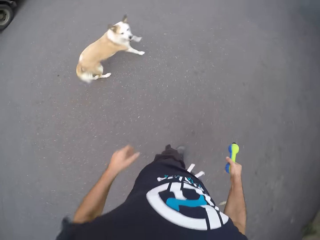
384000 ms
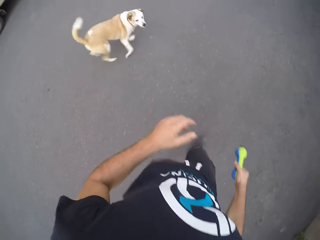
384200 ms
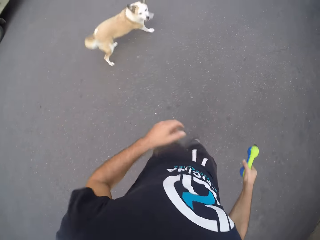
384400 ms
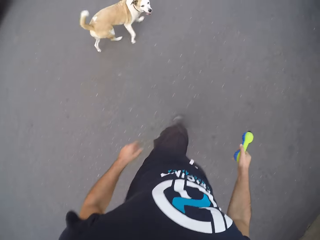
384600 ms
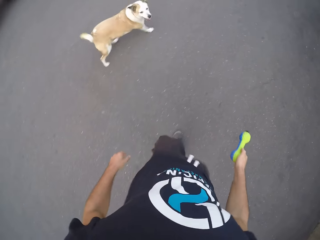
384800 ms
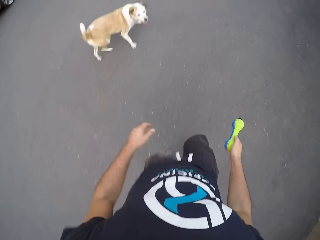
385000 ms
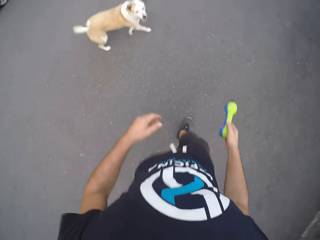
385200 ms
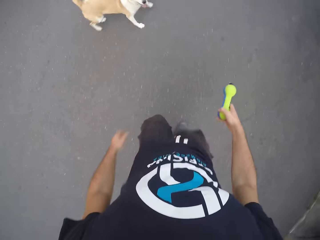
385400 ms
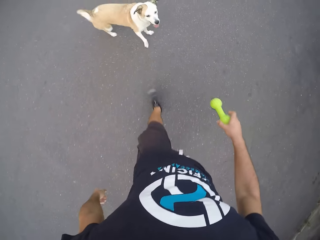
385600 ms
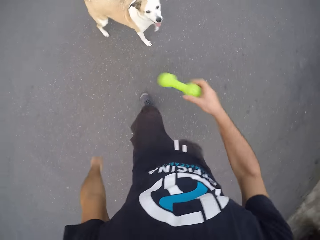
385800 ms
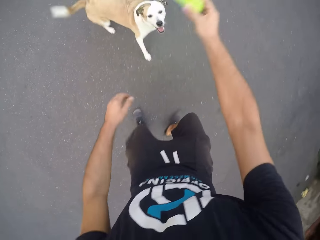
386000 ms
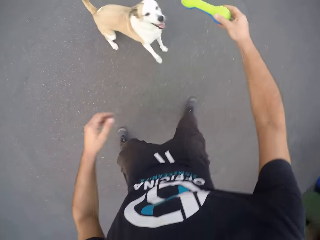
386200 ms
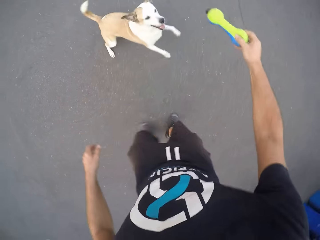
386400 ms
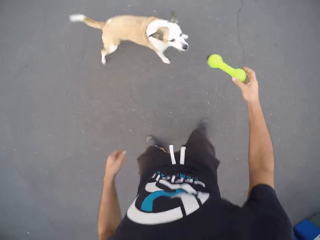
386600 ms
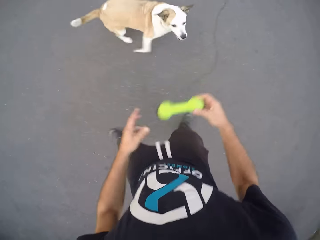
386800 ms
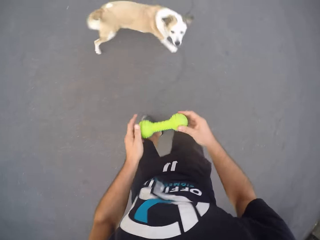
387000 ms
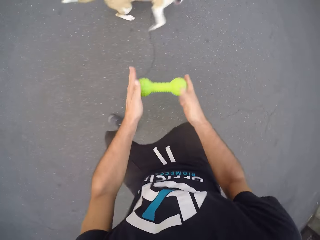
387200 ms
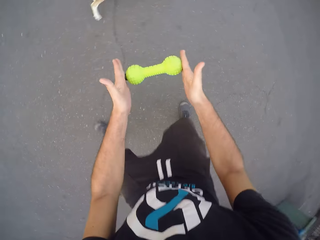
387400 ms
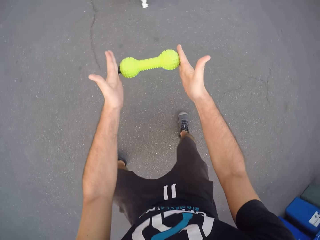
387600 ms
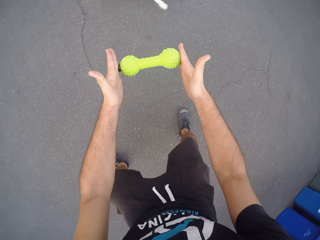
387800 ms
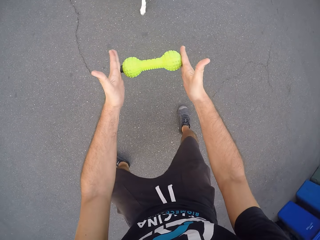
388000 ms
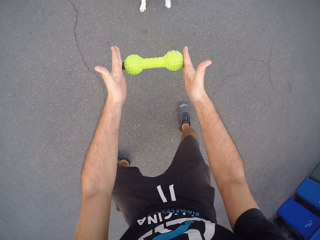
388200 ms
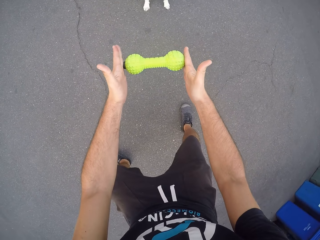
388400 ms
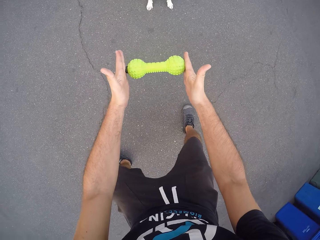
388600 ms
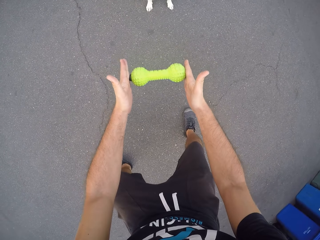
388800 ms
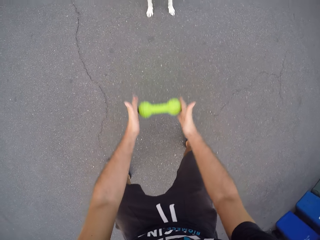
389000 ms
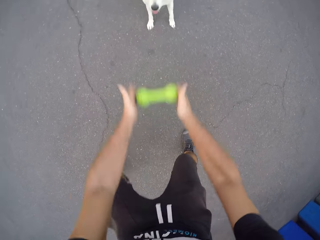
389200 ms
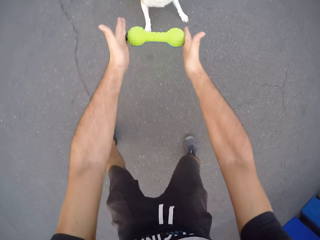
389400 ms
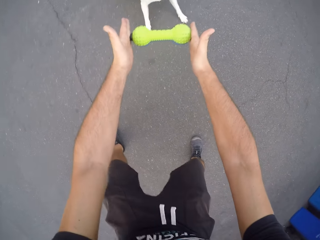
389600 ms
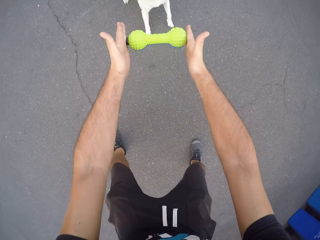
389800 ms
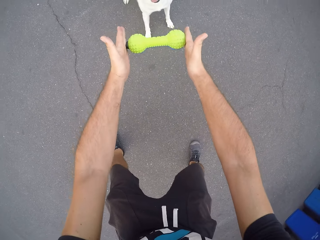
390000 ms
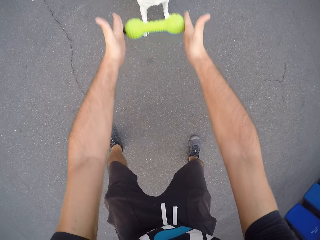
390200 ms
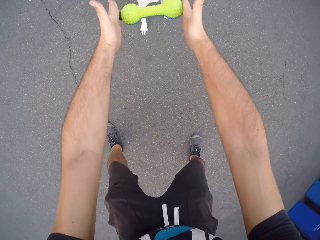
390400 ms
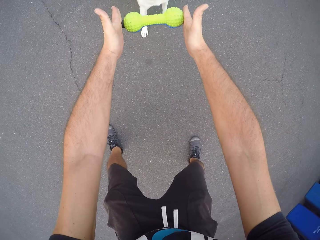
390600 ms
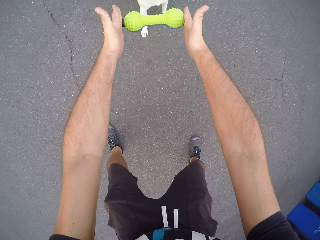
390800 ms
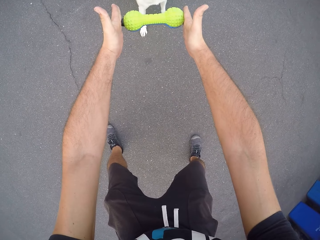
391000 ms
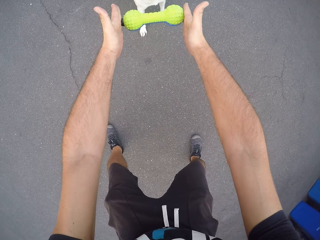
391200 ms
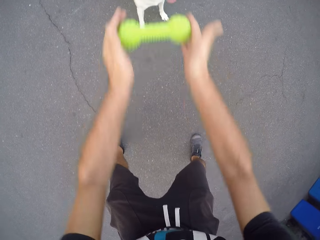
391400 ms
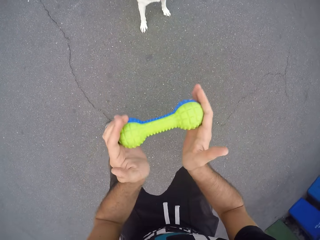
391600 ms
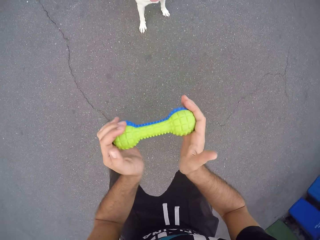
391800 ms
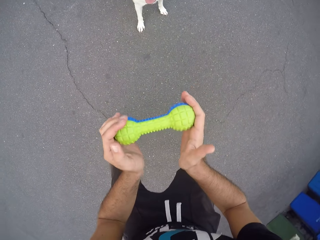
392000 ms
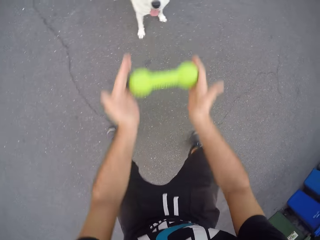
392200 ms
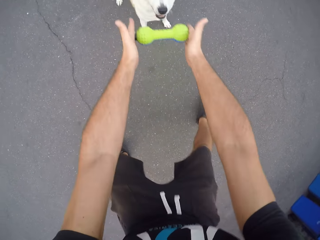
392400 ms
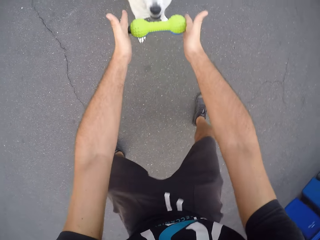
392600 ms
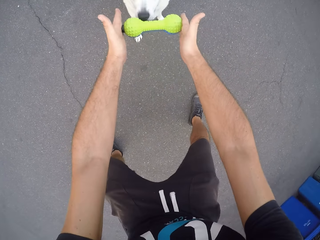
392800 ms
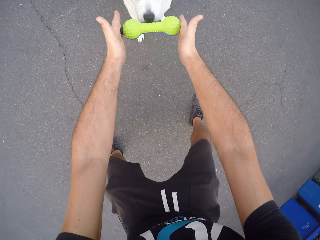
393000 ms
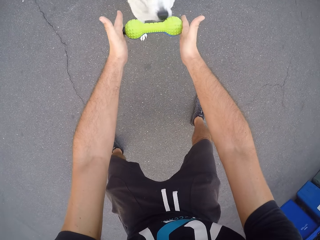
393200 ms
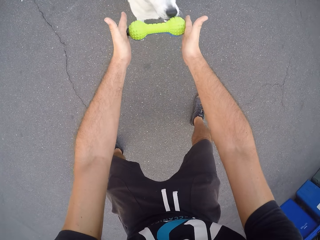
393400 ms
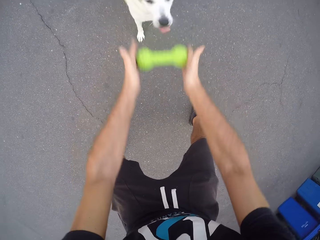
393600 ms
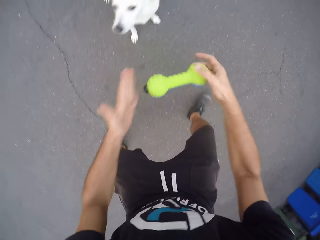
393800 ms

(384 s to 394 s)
The camera wearer runs a few steps. They play with the dog. They hold the toy rubber bone with both hands.

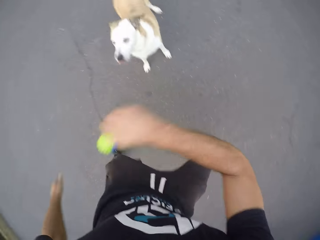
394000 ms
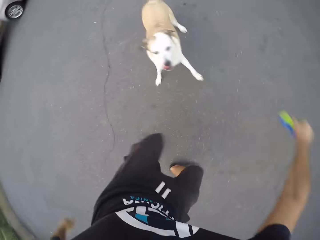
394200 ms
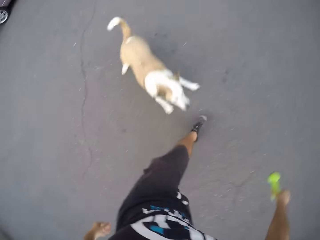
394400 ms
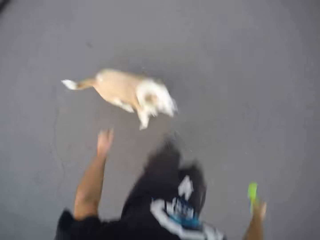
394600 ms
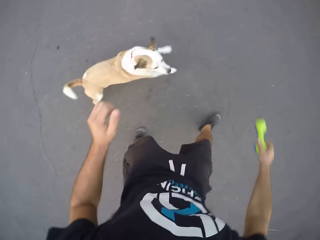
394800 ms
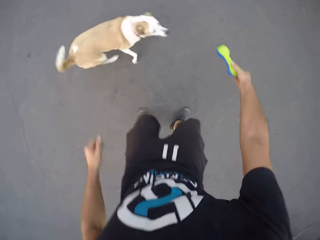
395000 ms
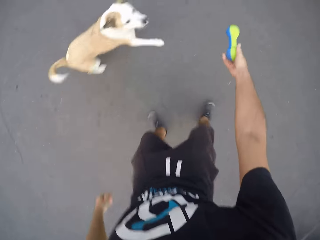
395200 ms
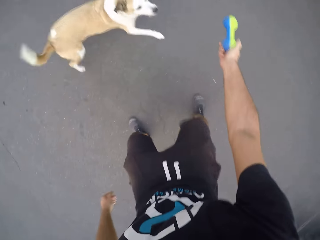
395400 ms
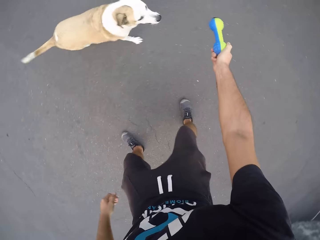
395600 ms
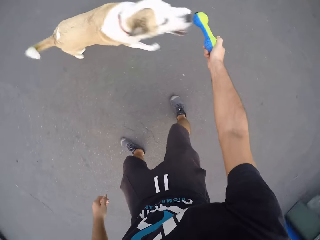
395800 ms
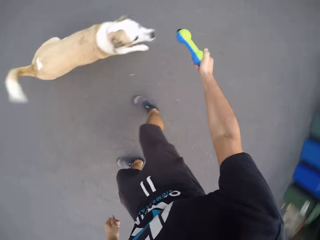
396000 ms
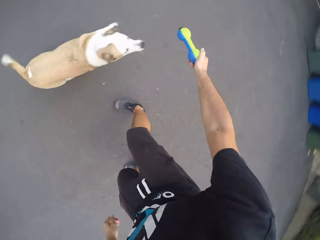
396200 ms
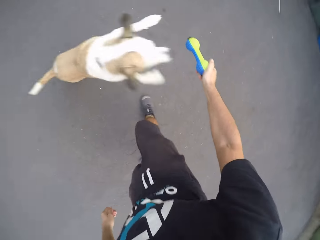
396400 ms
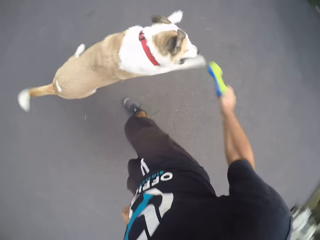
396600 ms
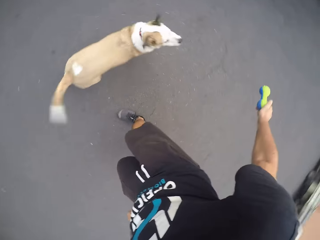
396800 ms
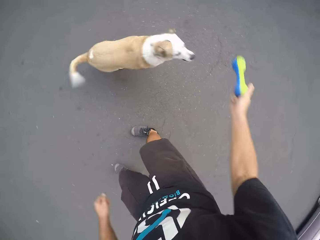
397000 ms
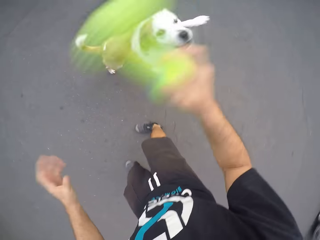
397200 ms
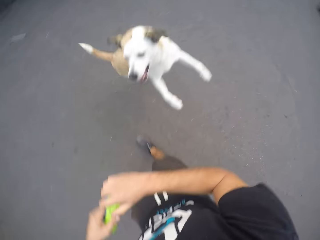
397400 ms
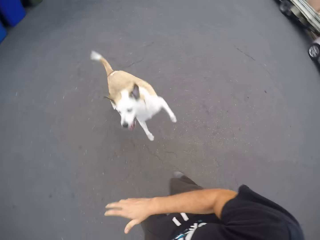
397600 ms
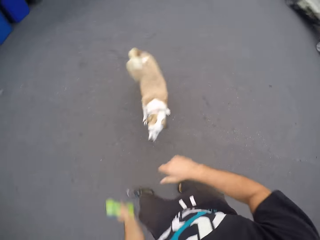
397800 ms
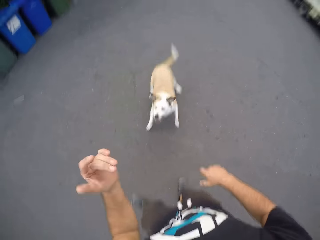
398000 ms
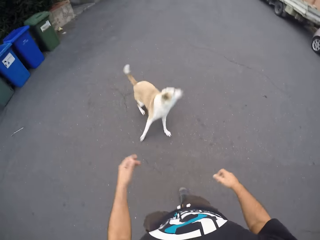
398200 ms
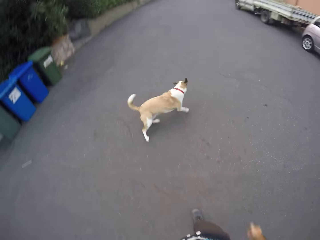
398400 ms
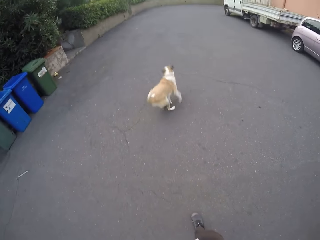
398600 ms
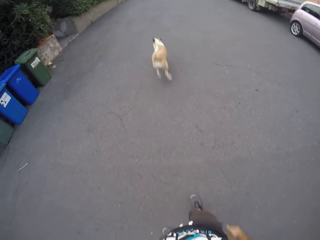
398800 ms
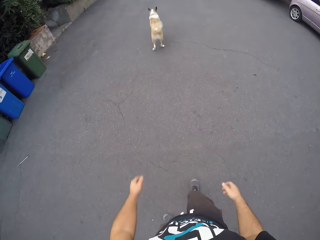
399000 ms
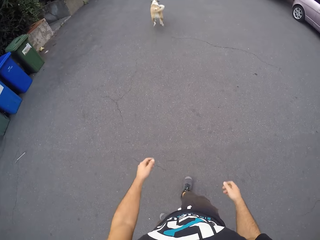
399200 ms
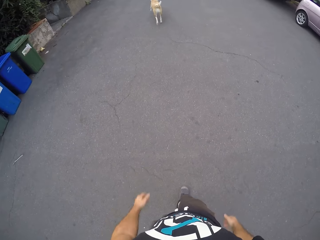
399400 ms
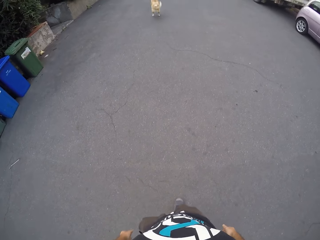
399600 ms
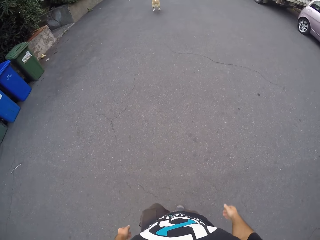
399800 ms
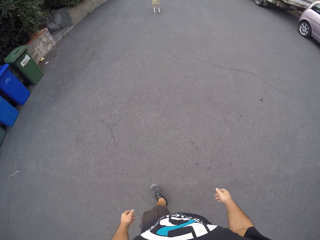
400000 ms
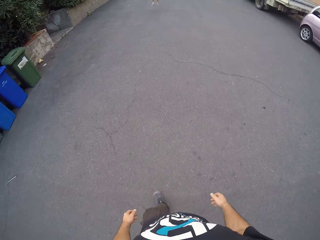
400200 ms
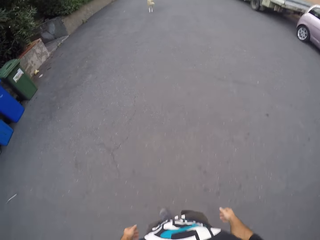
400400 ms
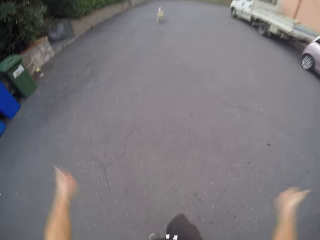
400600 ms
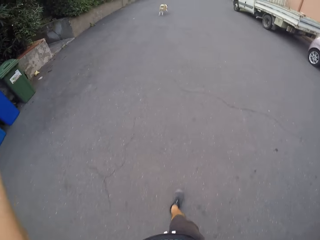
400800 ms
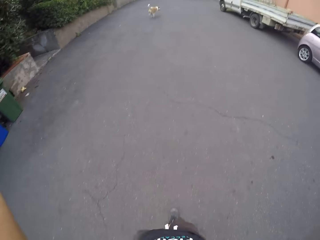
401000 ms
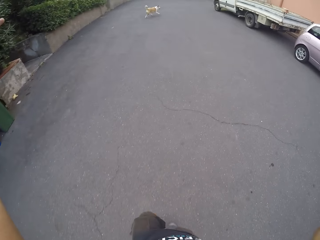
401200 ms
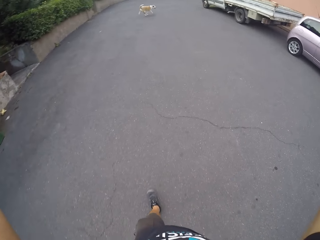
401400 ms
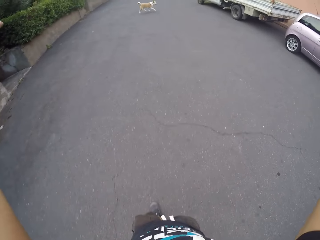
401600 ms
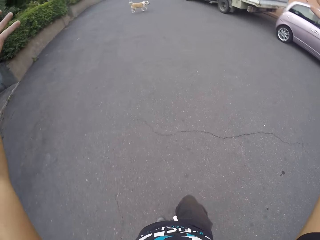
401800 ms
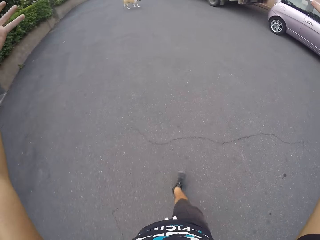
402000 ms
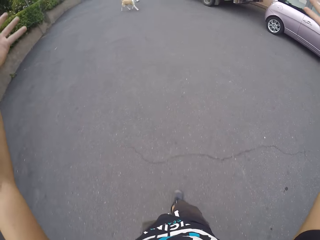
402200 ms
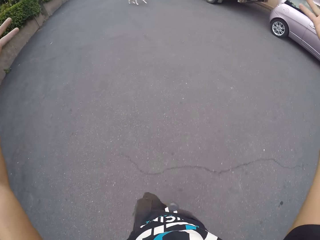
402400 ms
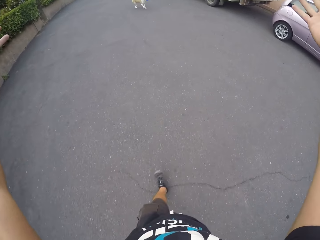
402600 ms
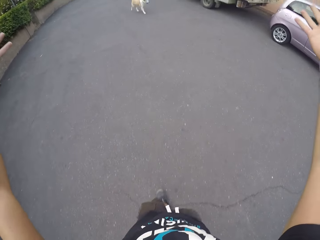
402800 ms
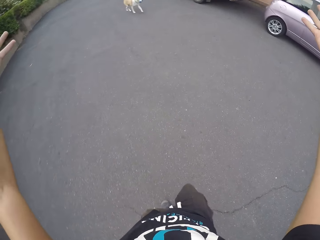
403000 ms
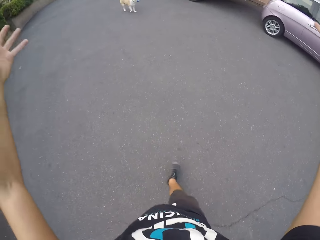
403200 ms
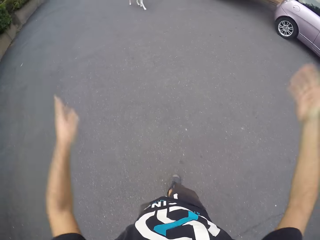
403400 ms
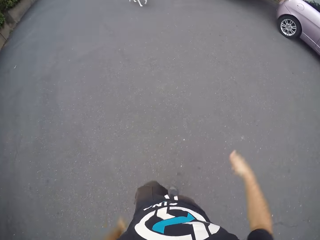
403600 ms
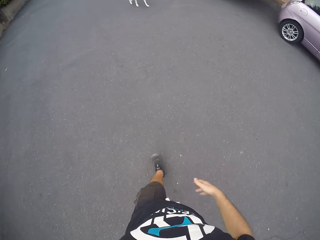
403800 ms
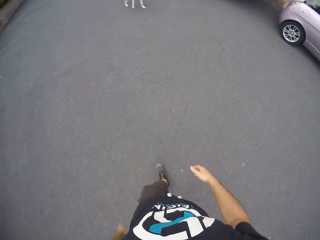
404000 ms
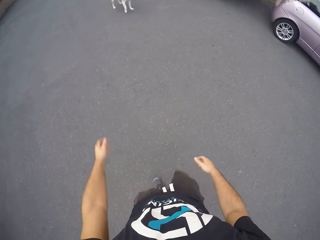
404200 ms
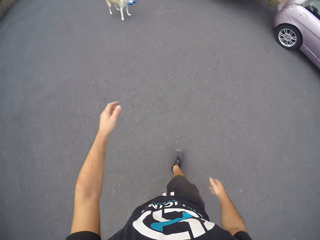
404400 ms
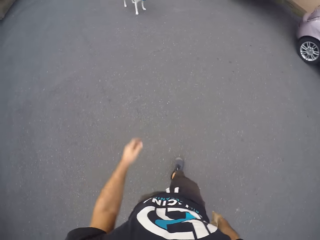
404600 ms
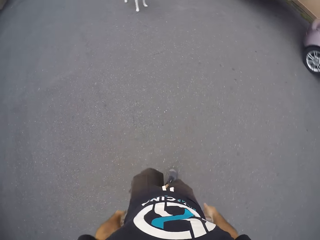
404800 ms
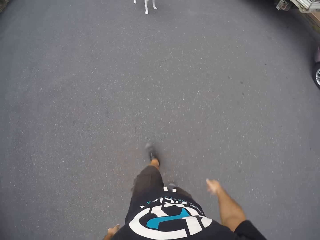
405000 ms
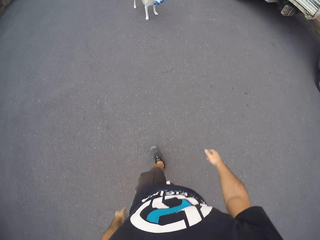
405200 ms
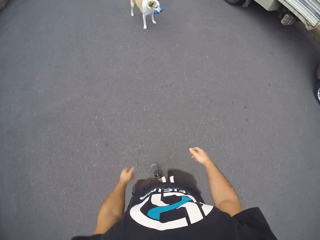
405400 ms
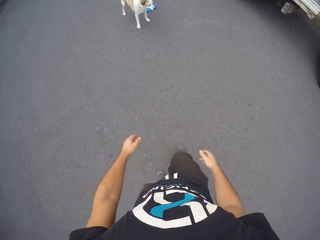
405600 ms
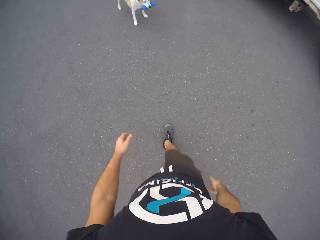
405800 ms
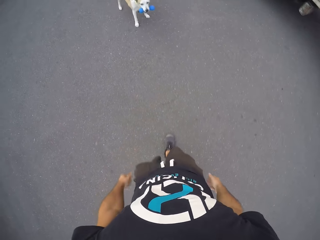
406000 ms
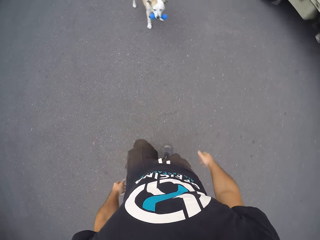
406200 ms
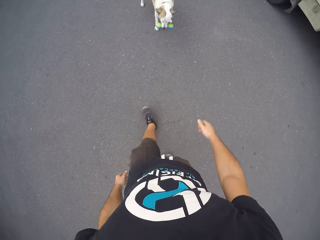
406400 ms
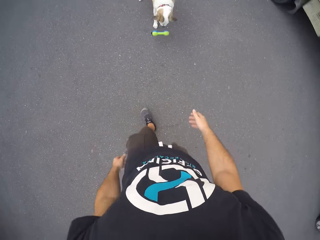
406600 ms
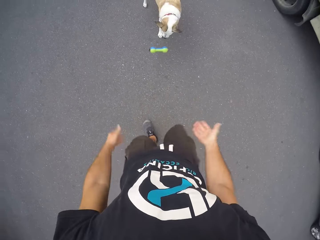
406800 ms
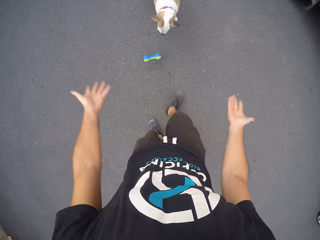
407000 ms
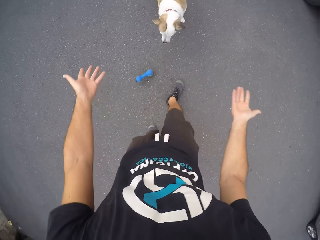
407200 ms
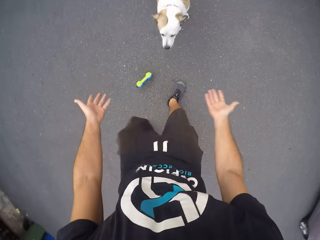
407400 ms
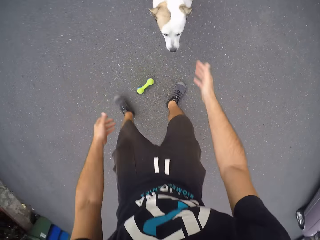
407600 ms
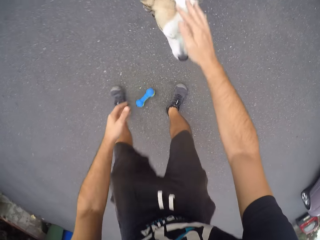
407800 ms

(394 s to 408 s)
The dog runs after the camera wearer. The camera wearer plays with the dog with the toy rubber bone in his right hand. The dog jumps repeatedly. The camera wearer passes the toy rubber bone from his right hand to his left hand. He throws the toy rubber bone in his left hand towards the dog. The dog runs on the road. The camera wearer walks down the road after the dog. He stretches out both hands. He puts down his hand. The dog puts the rubber toy bone in its mouth on the floor.
